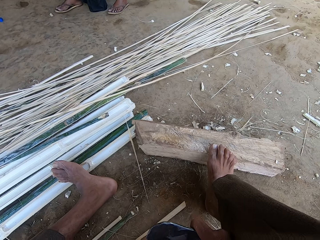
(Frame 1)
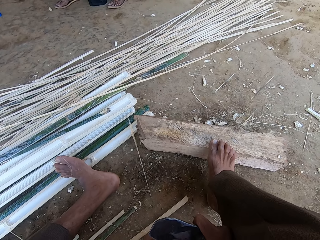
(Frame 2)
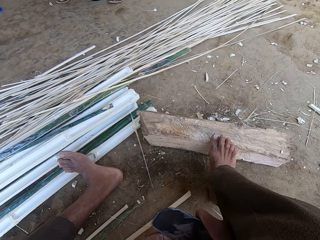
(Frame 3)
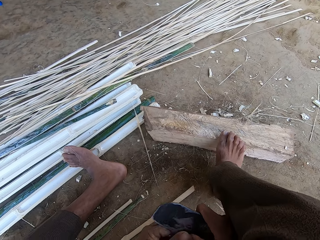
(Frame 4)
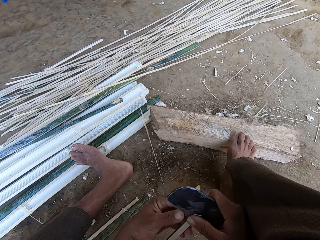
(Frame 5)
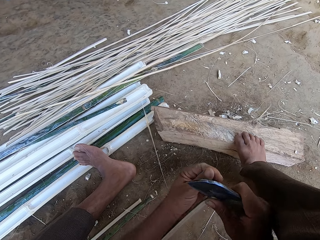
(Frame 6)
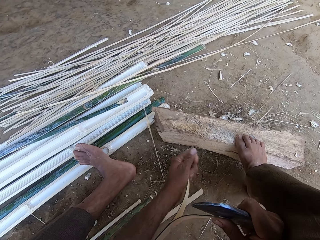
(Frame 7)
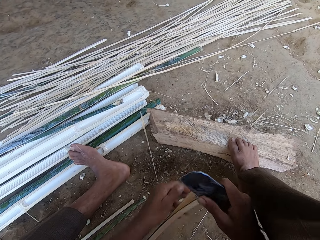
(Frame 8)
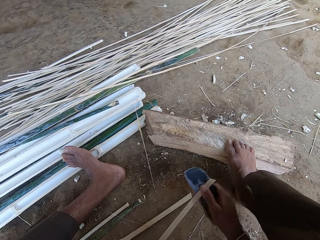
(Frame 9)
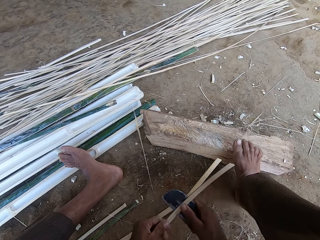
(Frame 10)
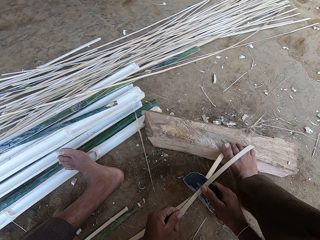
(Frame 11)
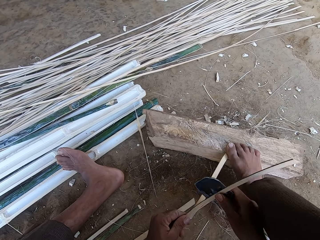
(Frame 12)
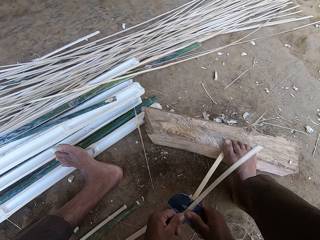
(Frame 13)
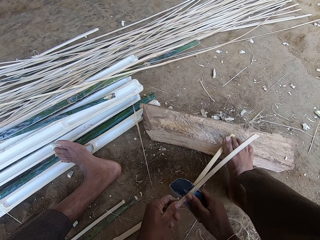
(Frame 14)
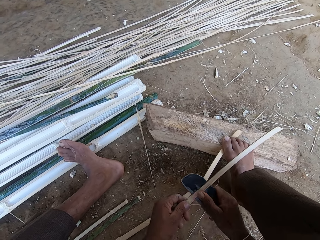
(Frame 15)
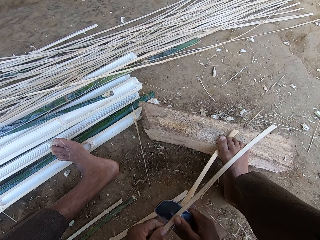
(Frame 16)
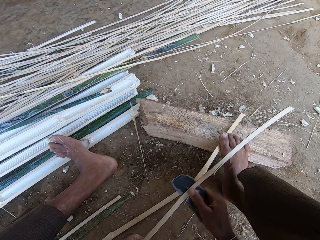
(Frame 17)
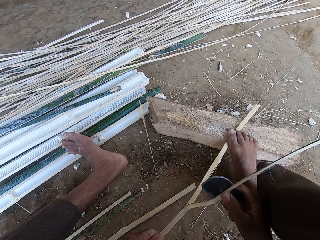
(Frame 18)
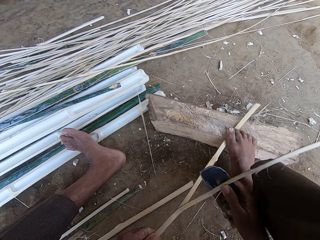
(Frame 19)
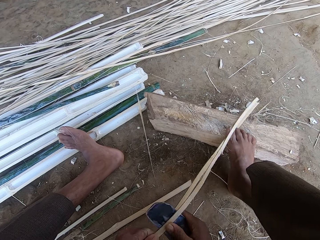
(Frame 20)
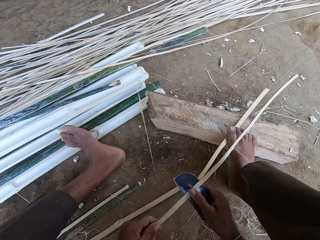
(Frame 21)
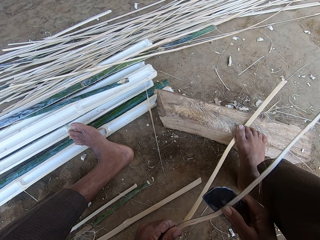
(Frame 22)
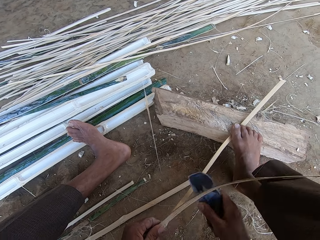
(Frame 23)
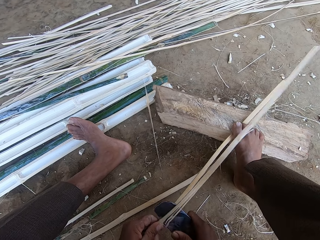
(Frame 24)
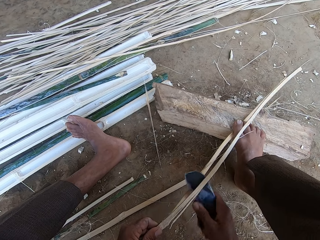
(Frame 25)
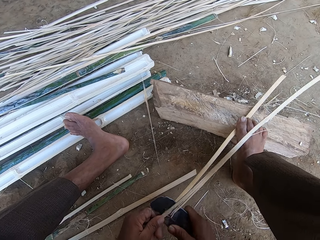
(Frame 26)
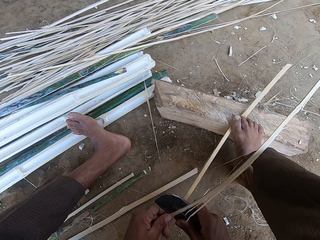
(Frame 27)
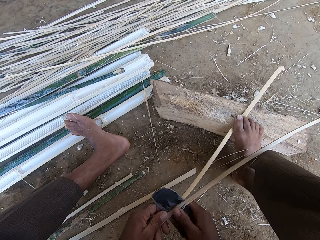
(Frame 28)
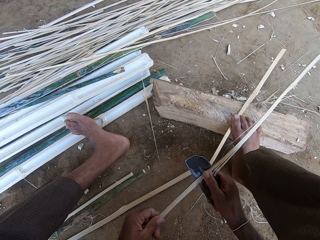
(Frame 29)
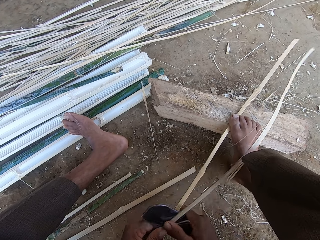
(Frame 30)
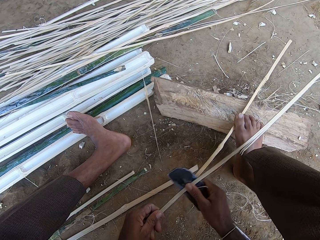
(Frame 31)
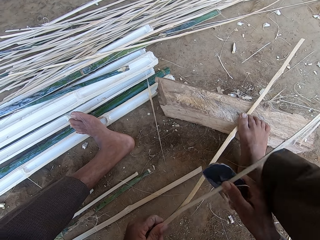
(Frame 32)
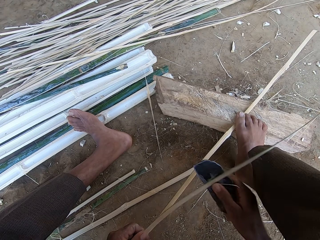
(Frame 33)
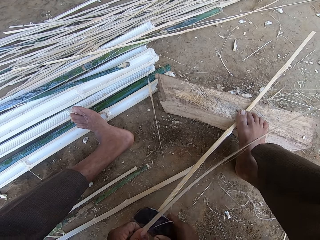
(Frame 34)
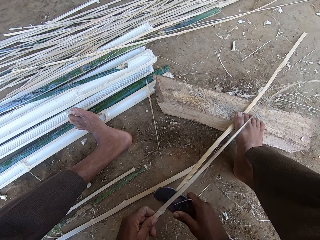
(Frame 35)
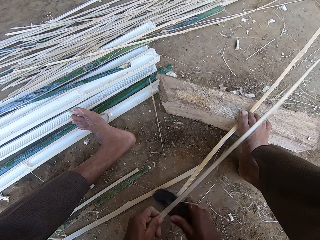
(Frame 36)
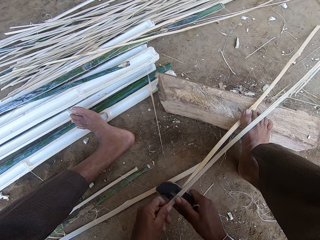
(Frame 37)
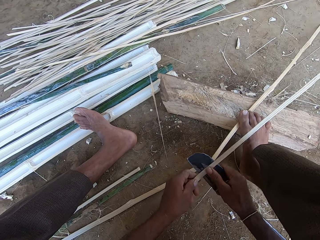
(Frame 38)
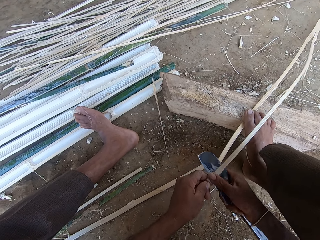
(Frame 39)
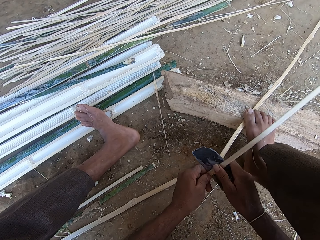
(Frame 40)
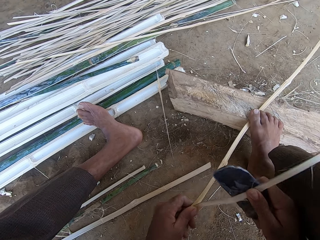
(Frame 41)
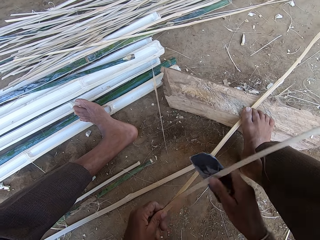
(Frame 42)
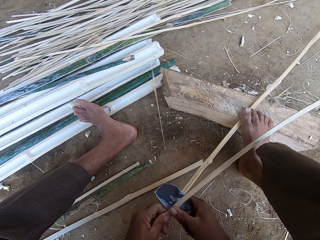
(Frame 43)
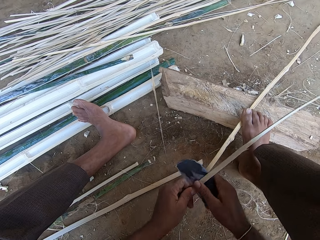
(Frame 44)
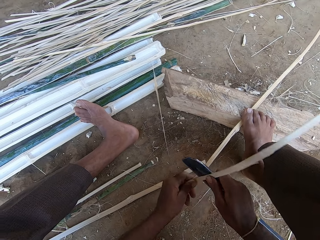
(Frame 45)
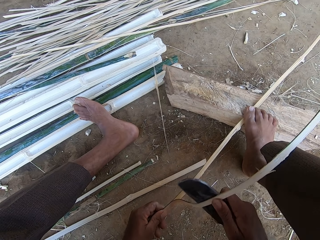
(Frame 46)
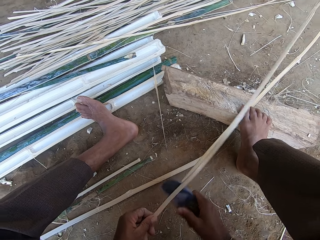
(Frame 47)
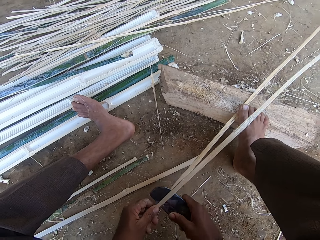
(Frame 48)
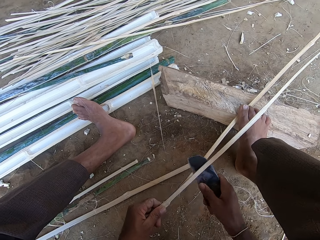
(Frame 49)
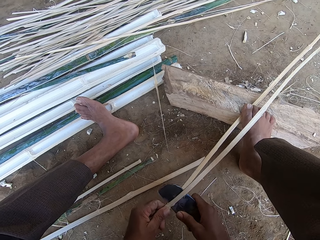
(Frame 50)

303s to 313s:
The camera wearer splits the bamboo stick. They pierce the bamboo strip with a sickle.

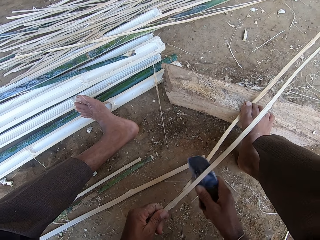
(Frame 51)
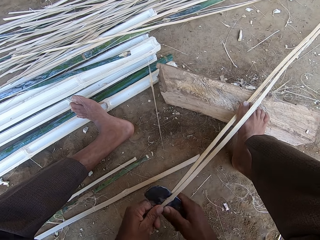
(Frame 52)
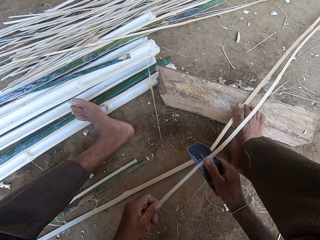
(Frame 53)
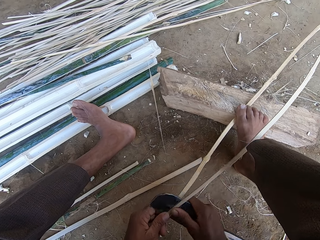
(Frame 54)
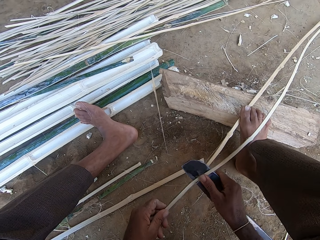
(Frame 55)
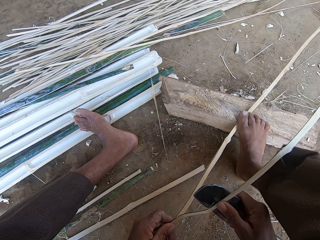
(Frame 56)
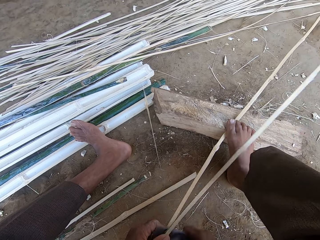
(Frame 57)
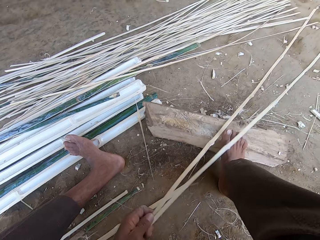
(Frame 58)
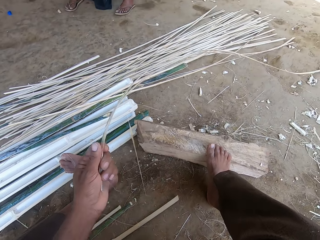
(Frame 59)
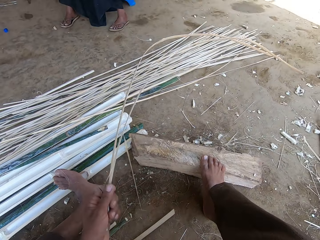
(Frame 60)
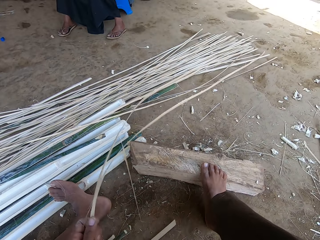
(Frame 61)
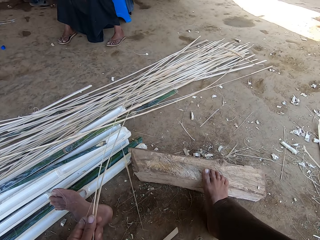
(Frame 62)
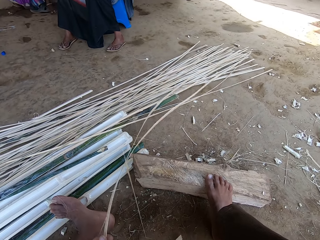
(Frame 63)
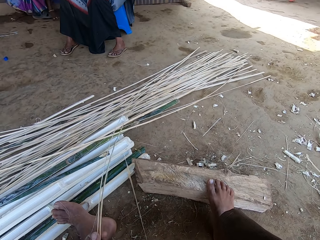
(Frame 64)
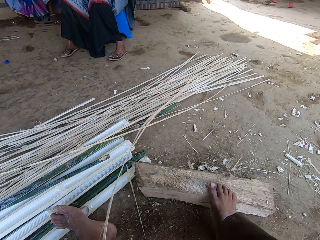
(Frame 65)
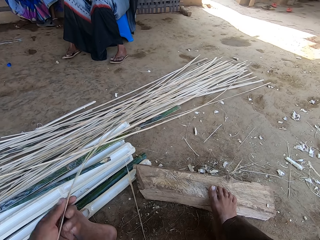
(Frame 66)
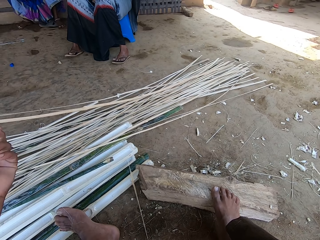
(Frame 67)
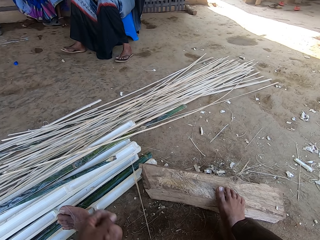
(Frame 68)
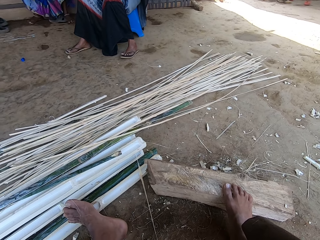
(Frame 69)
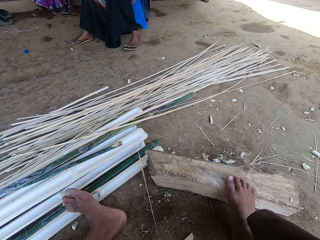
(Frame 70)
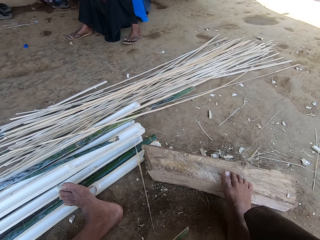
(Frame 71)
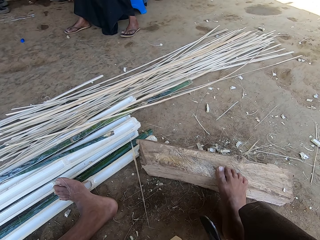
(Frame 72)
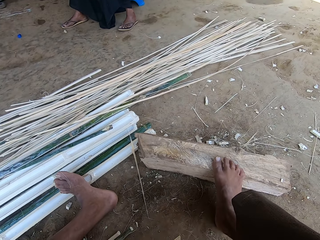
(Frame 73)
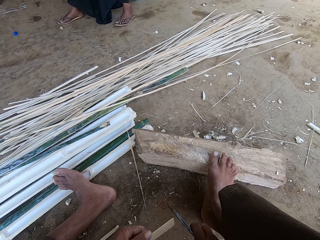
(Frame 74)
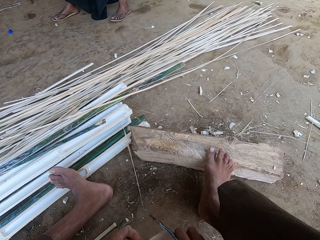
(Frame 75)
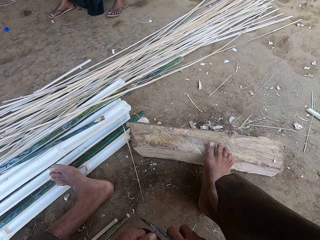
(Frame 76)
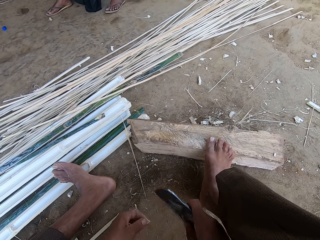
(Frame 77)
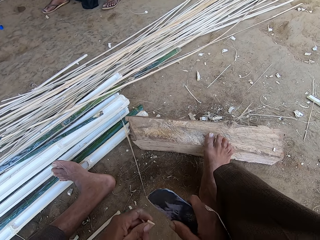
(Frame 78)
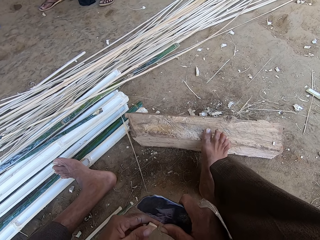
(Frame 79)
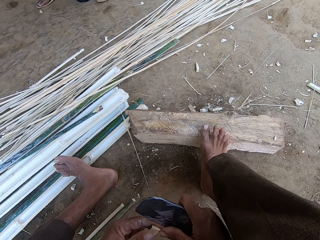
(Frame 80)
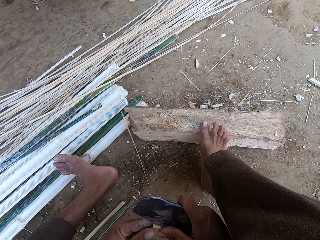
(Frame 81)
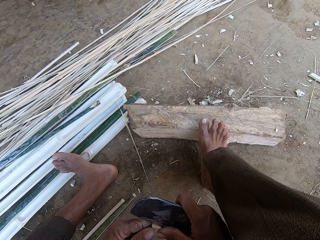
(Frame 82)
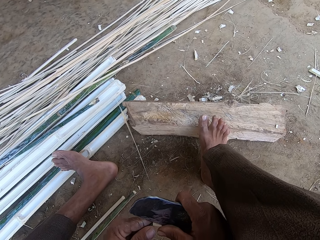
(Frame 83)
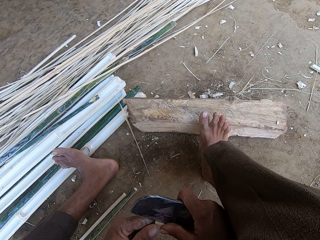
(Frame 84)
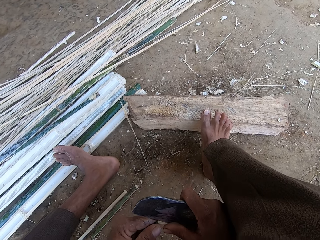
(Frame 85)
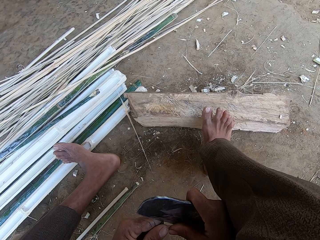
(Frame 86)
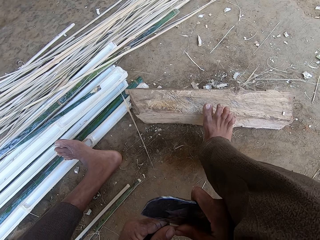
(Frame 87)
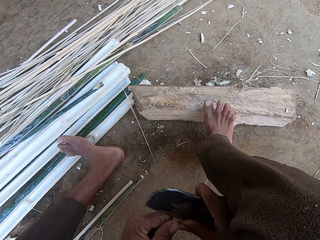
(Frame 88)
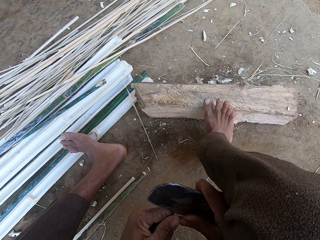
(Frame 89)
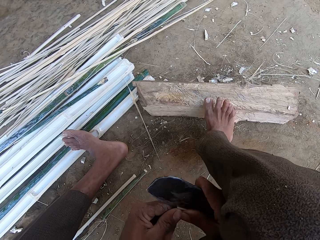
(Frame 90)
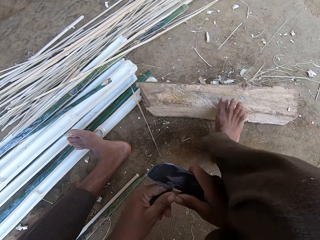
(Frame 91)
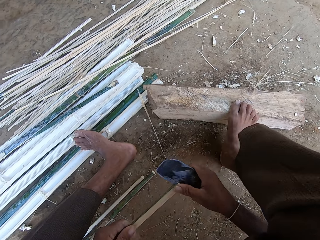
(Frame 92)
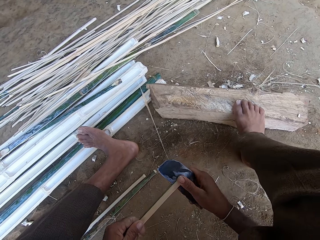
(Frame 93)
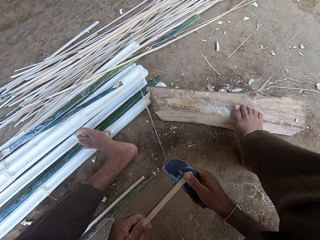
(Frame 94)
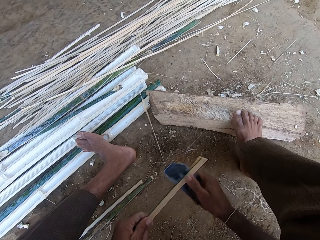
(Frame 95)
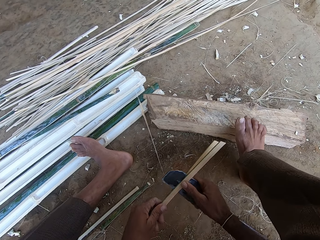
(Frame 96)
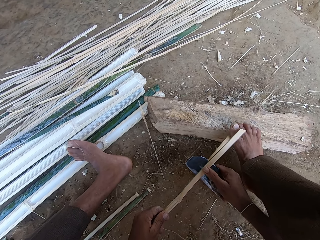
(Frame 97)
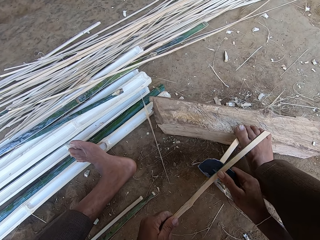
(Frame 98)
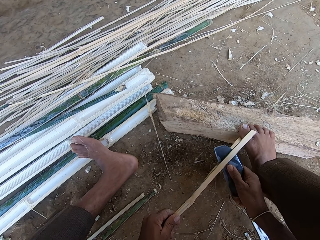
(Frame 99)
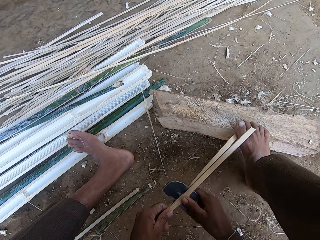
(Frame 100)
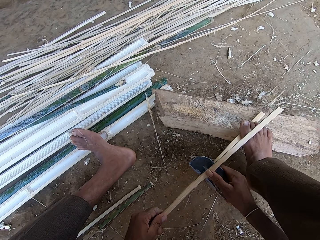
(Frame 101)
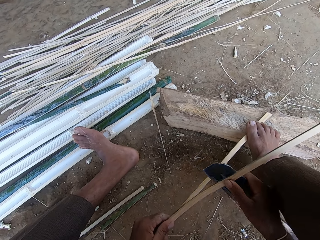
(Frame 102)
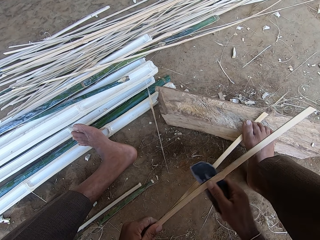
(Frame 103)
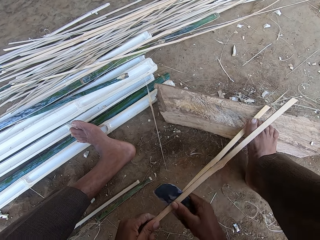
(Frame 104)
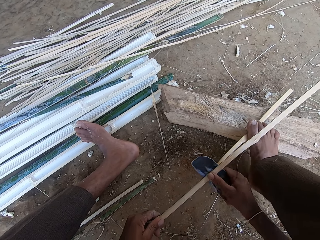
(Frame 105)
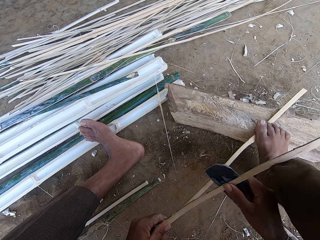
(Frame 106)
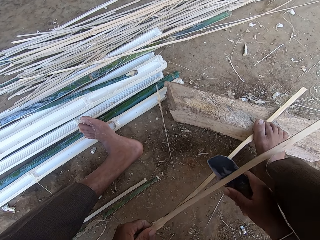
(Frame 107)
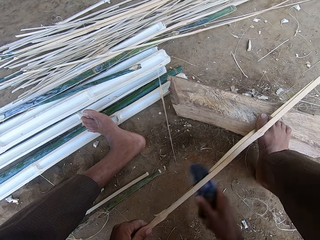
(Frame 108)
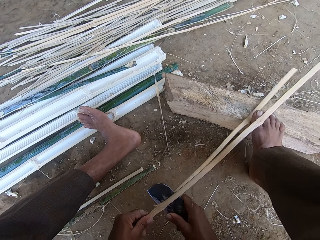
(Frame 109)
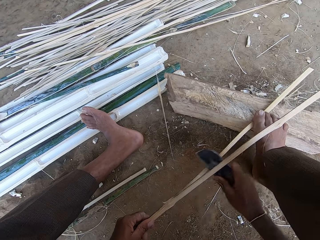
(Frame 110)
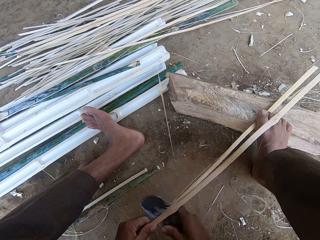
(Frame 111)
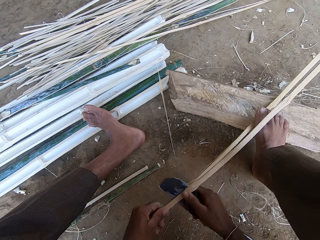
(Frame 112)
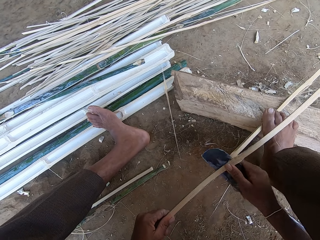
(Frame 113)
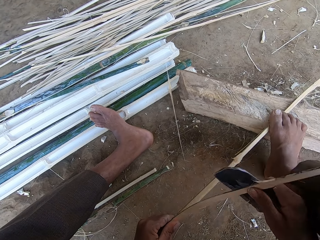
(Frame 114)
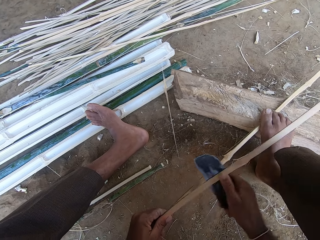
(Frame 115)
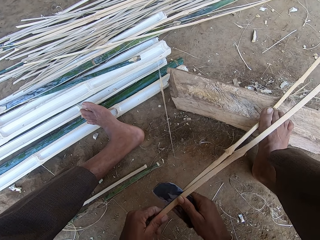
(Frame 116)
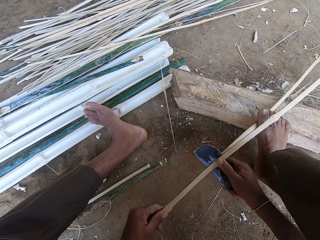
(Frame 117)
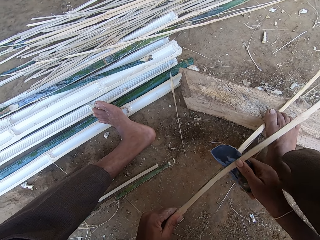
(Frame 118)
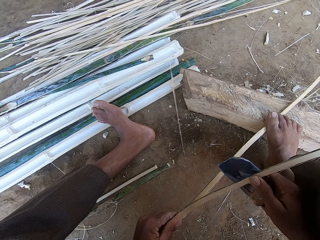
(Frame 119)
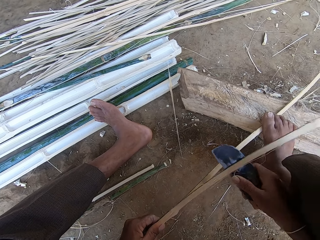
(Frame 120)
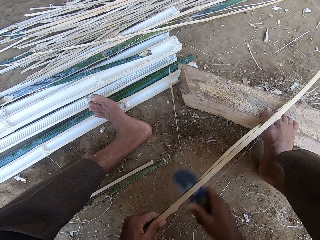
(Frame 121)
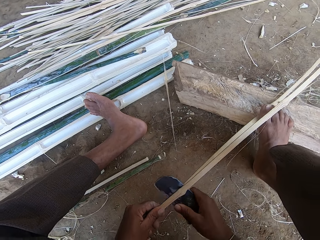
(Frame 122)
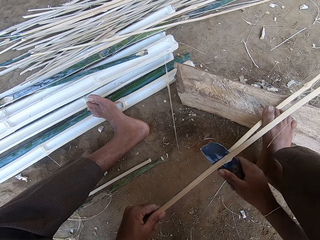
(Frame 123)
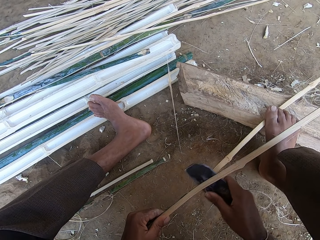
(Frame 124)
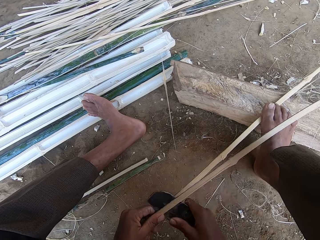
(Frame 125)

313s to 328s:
The camera wearer places the bamboo stick on the ground. They pick up the bamboo stick. They pierce the bamboo strip with a sickle. They split the bamboo stick.
